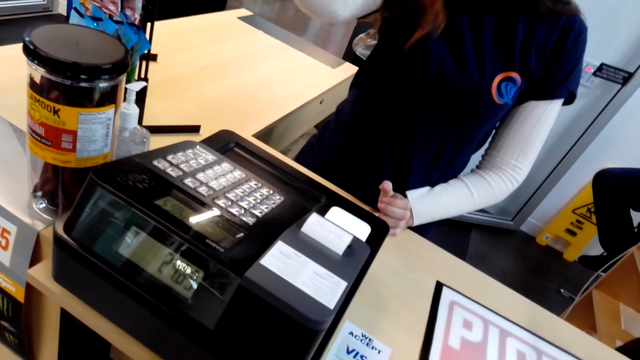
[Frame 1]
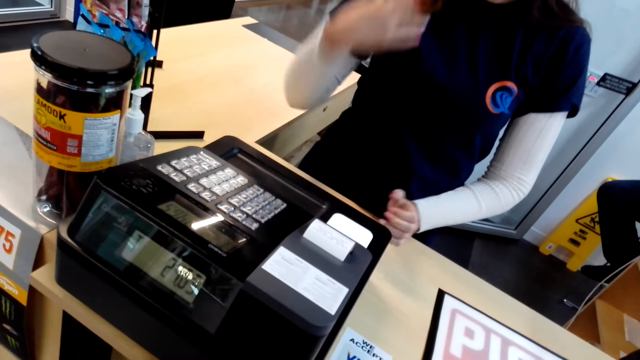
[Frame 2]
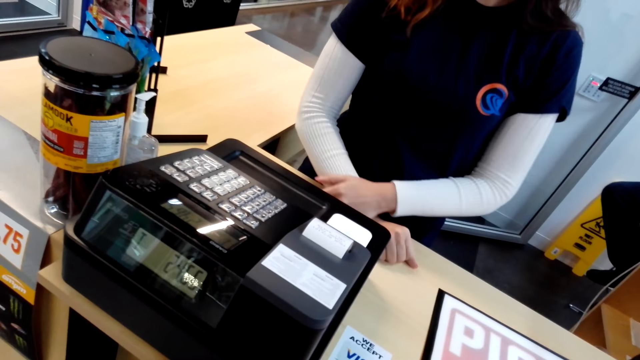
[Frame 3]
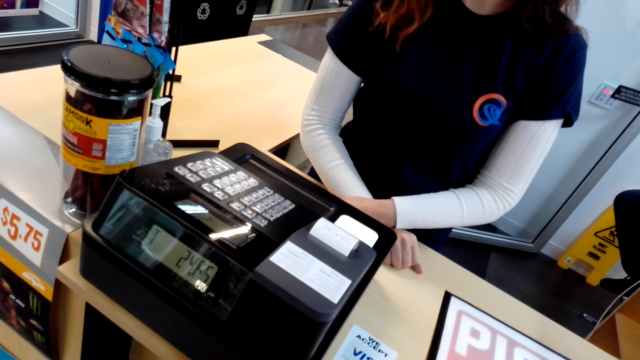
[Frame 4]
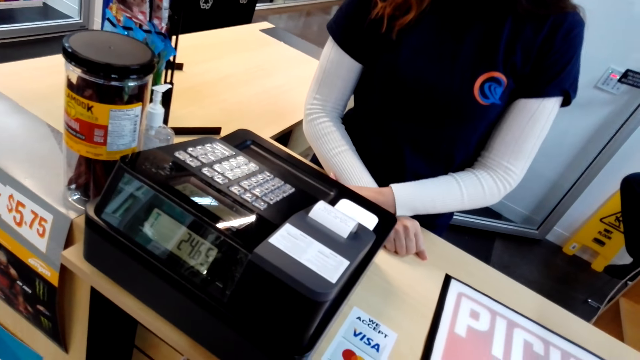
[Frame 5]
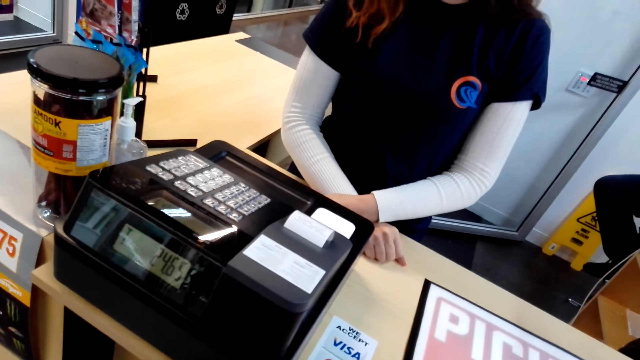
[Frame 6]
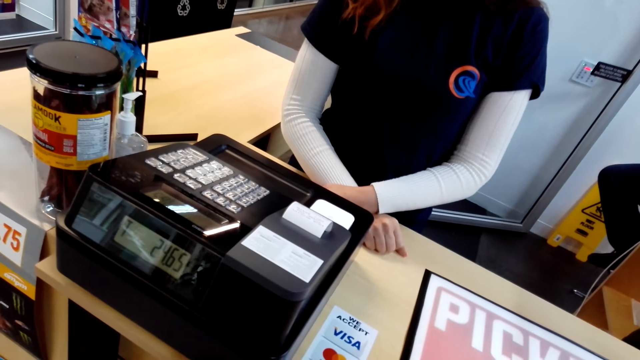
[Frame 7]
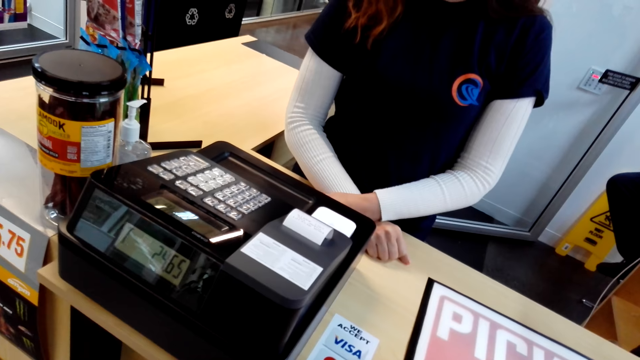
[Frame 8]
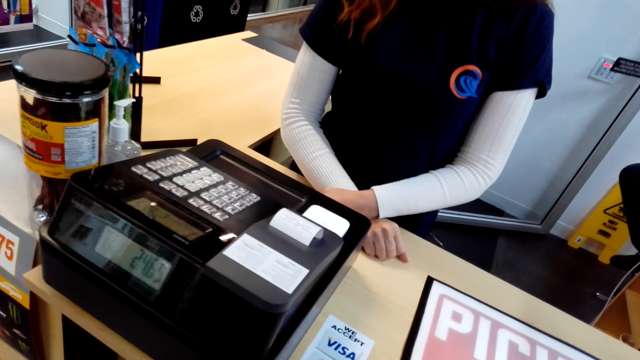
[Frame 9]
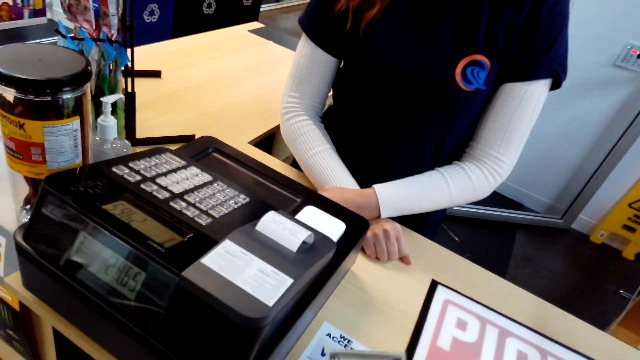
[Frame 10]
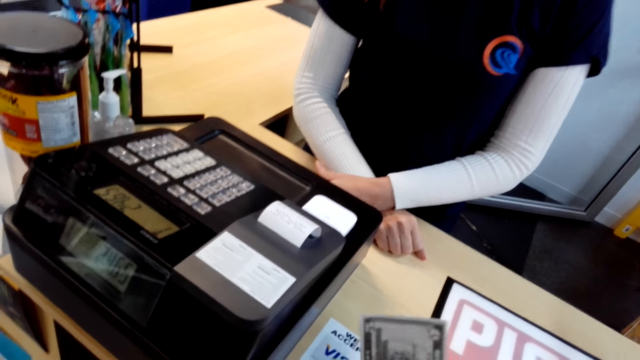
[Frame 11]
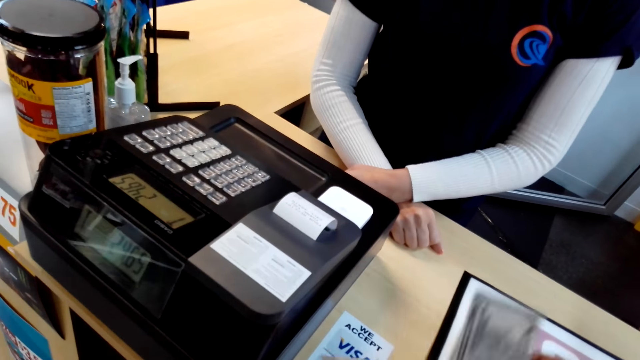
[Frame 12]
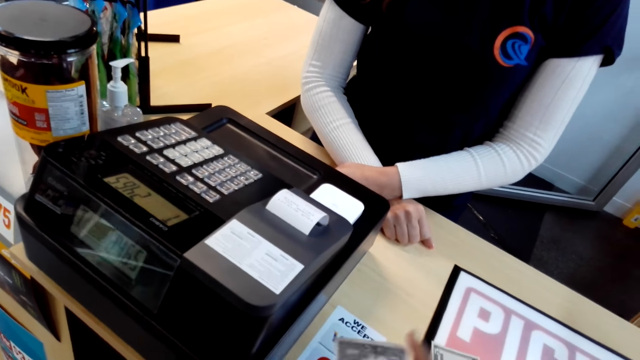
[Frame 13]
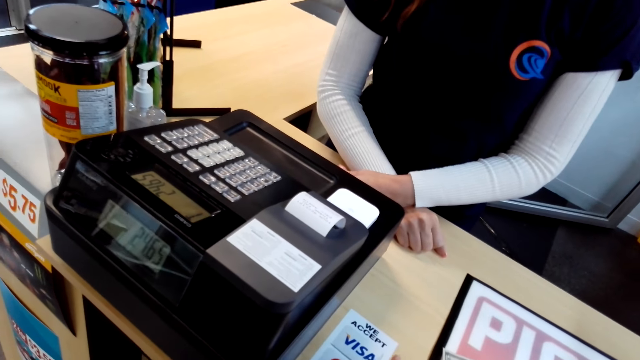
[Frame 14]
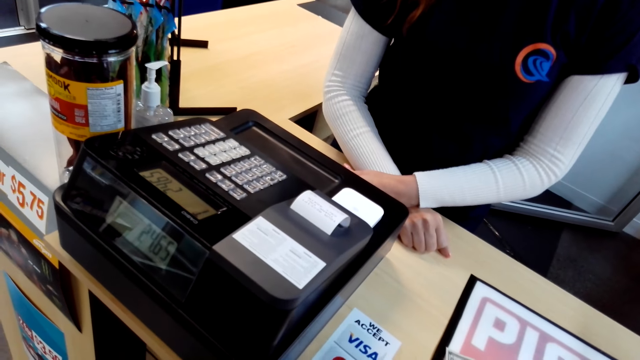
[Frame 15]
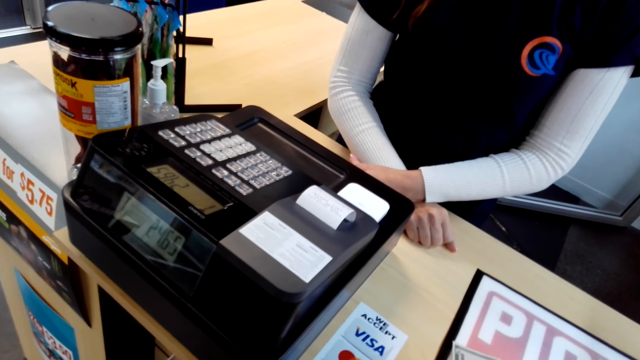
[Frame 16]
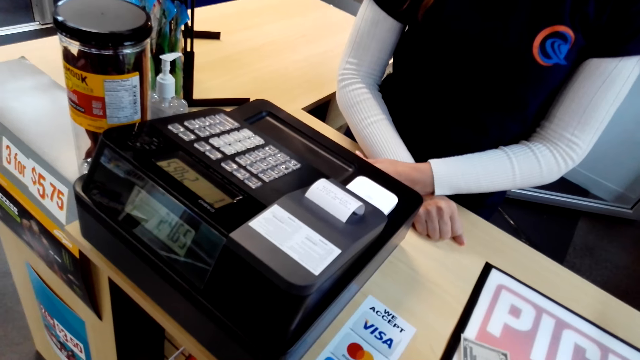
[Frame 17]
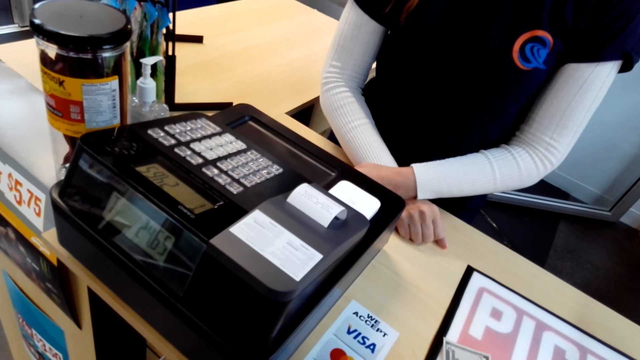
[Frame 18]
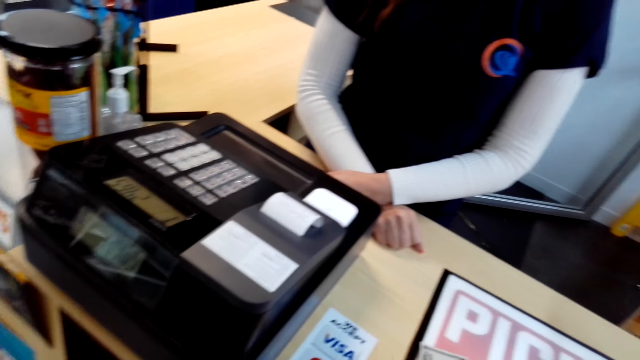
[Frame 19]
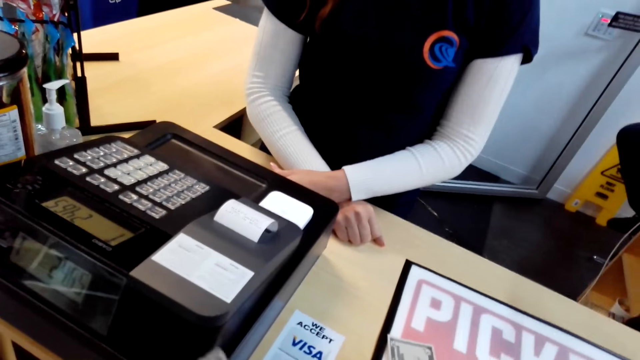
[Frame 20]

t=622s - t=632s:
The cashier touches her hair and puts her hands together. The camera wearer places money at the counter desk.

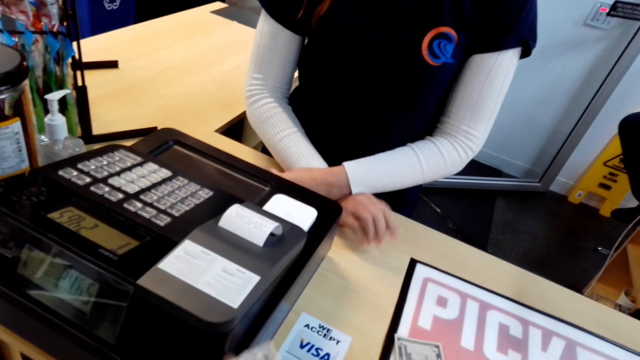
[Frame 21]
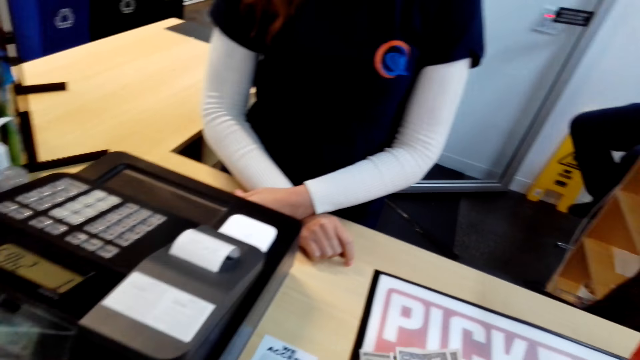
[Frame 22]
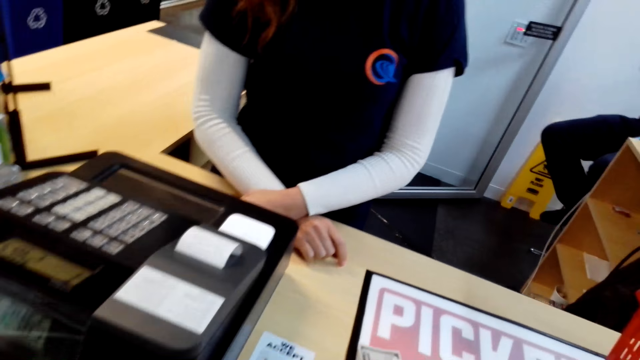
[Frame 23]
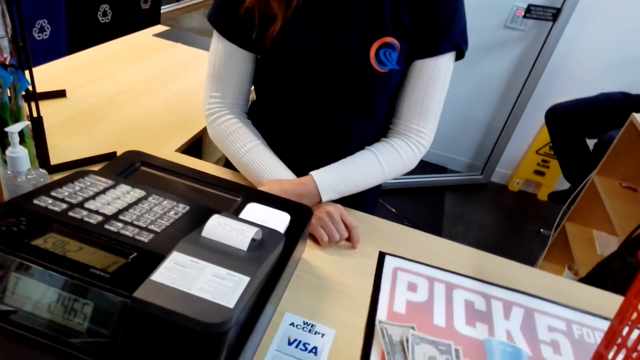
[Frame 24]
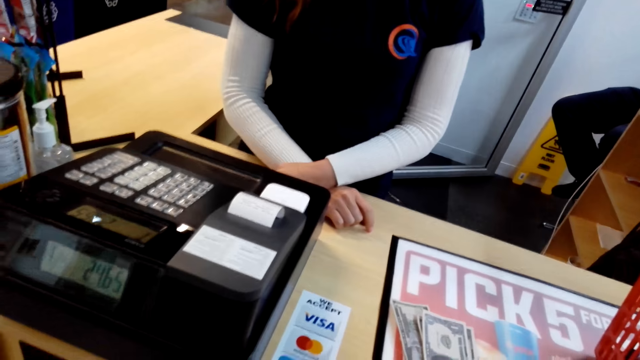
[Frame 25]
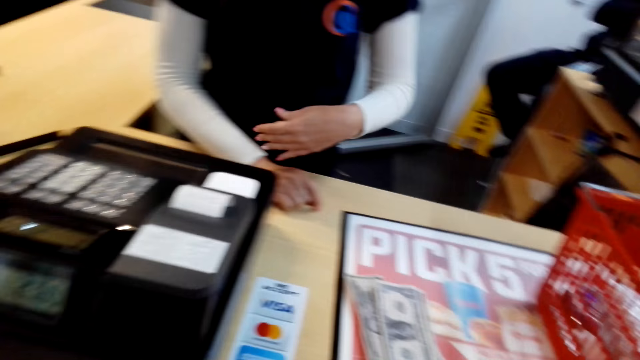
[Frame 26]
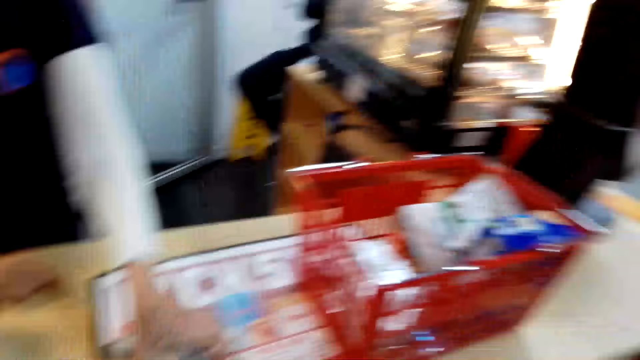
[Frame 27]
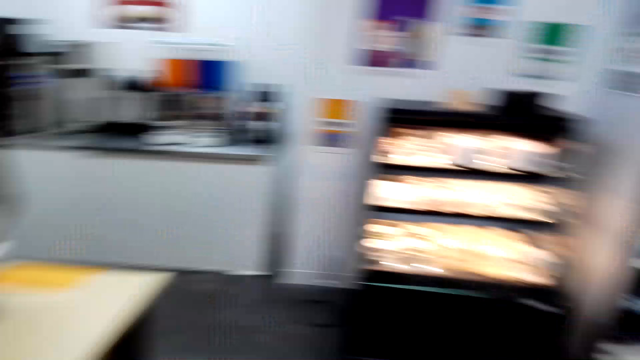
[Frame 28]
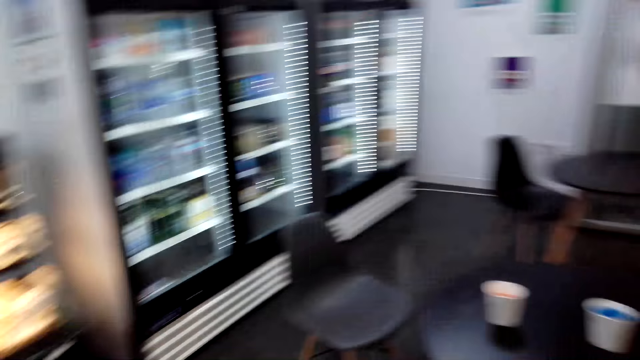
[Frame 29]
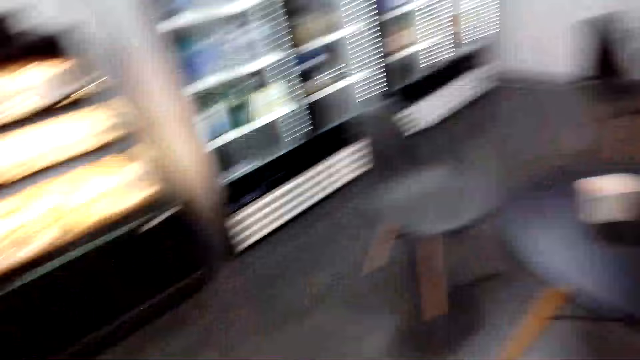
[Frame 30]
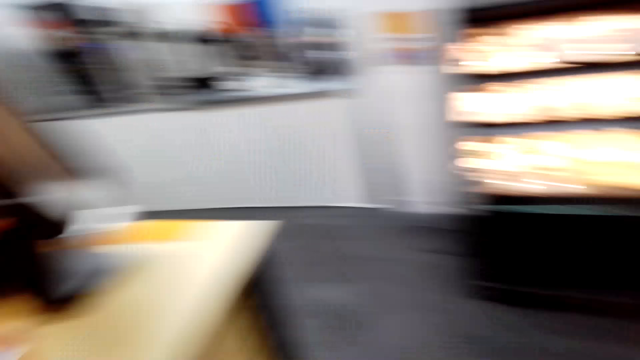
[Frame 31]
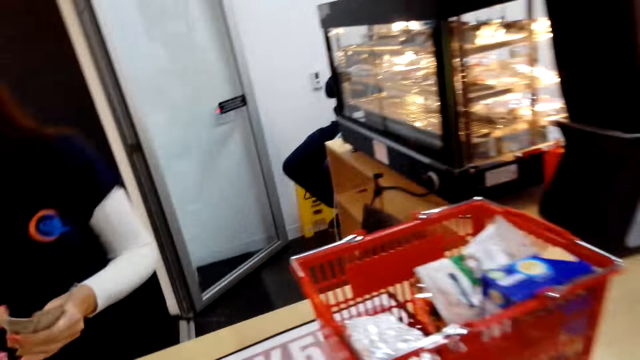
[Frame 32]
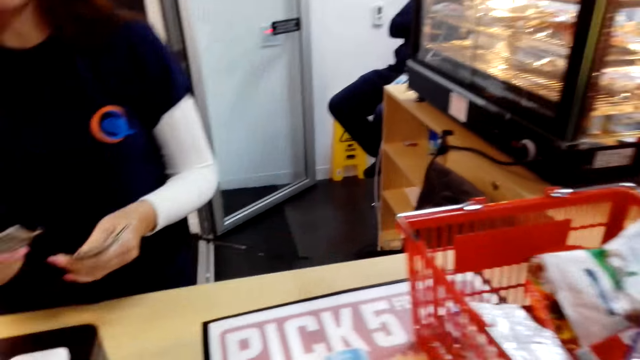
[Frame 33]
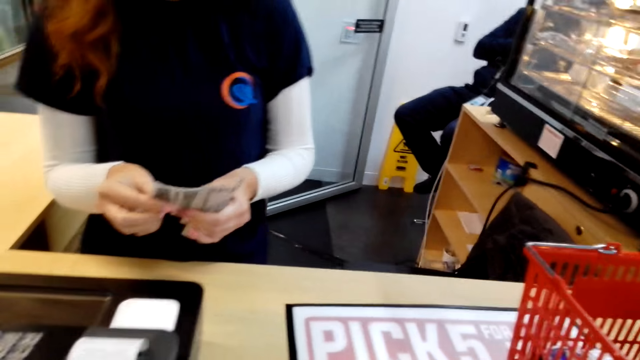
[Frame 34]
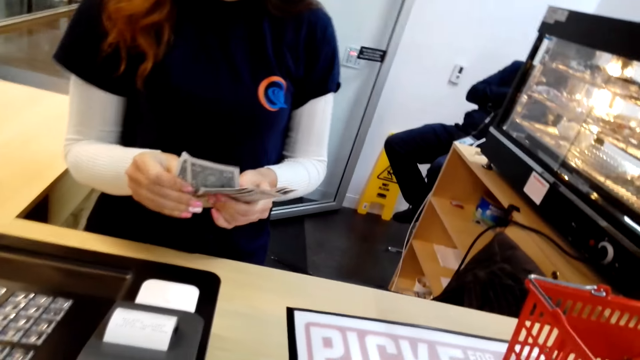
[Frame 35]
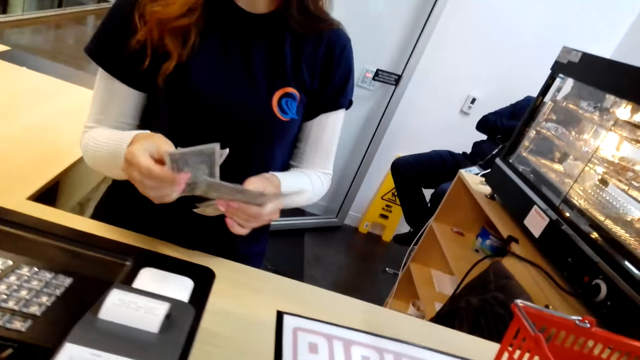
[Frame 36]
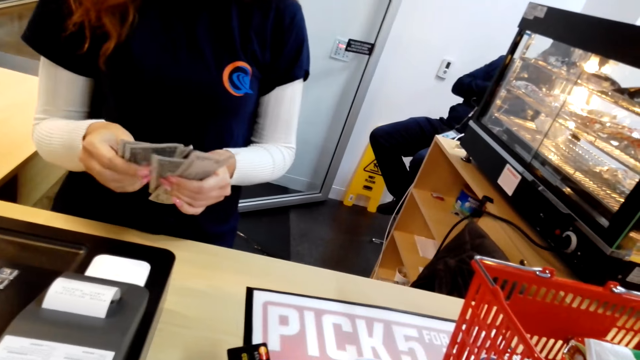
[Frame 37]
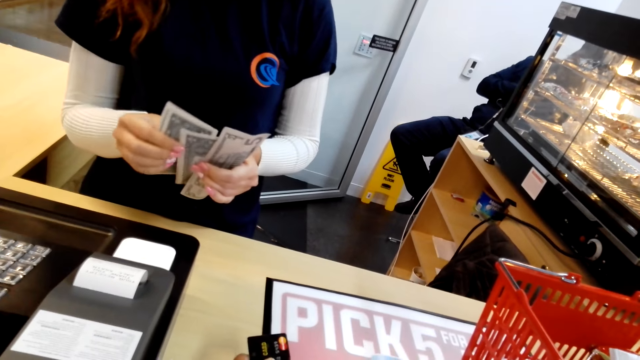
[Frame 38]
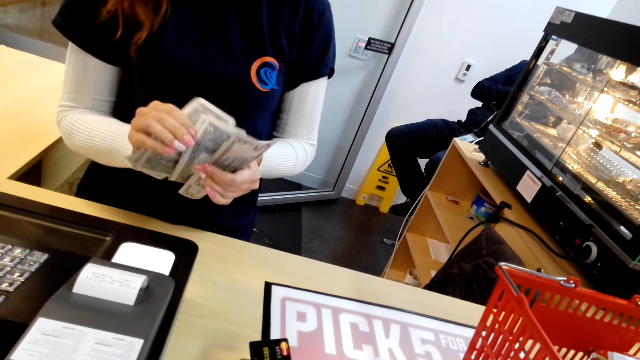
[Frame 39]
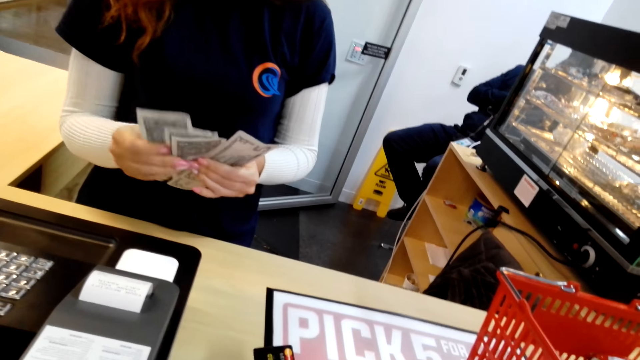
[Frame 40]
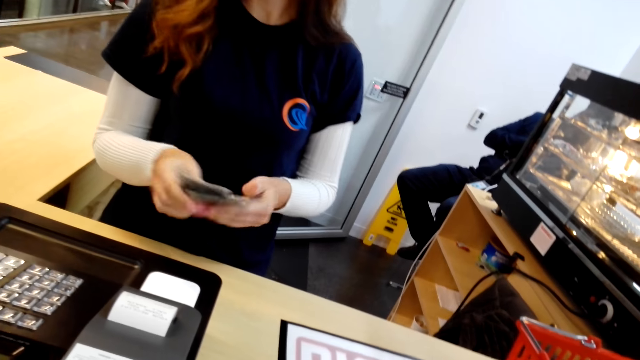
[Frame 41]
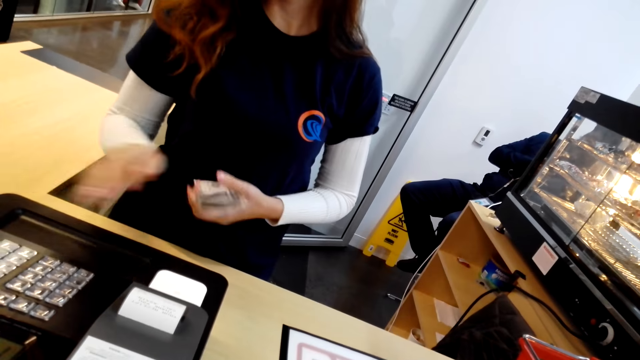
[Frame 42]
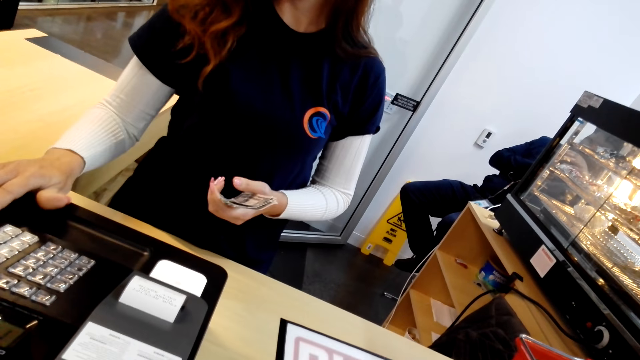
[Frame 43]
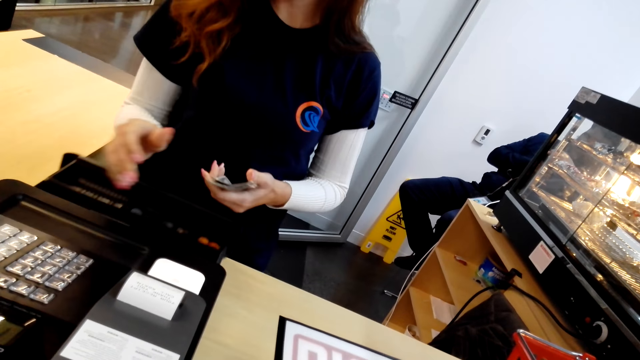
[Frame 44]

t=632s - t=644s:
The camera wearer talks to the cashier. The cashier collects the money. The camera wearer looks around. The cashier counts the money and opens the cashier machine.
